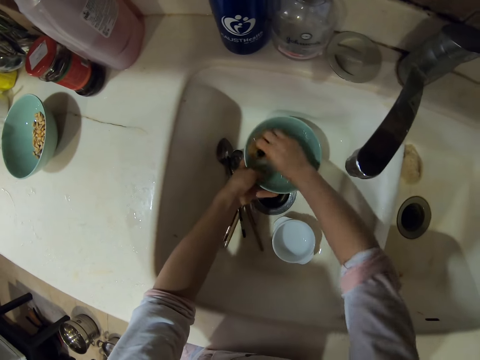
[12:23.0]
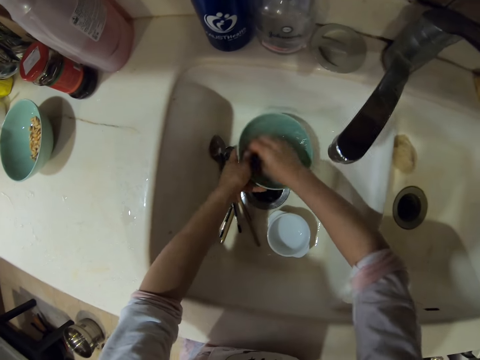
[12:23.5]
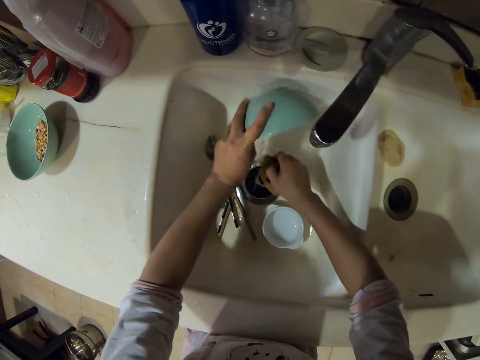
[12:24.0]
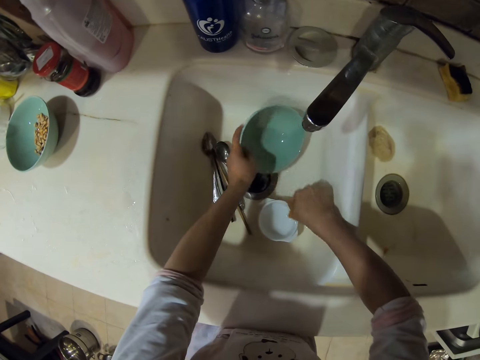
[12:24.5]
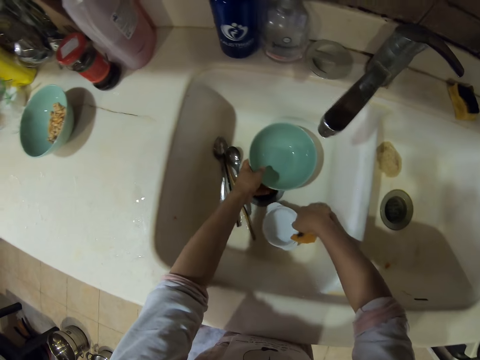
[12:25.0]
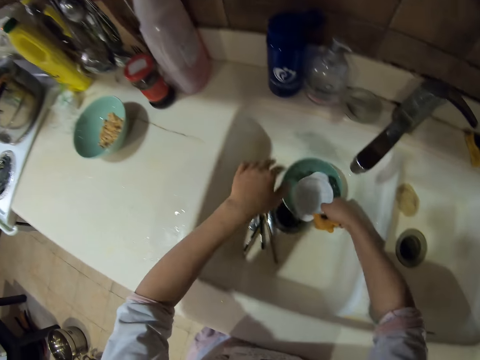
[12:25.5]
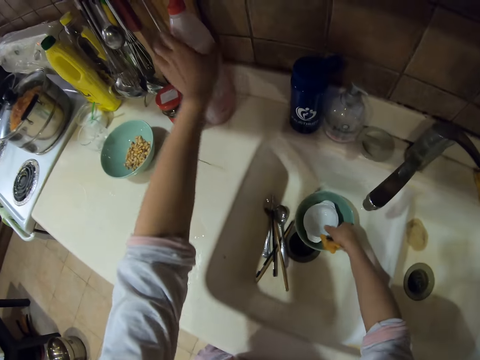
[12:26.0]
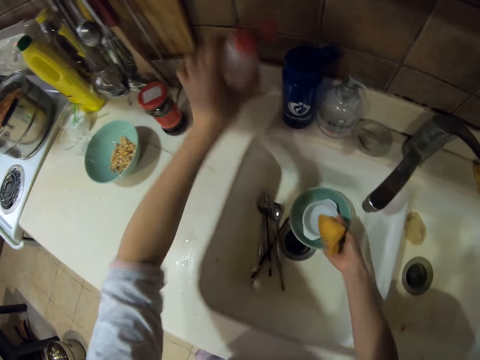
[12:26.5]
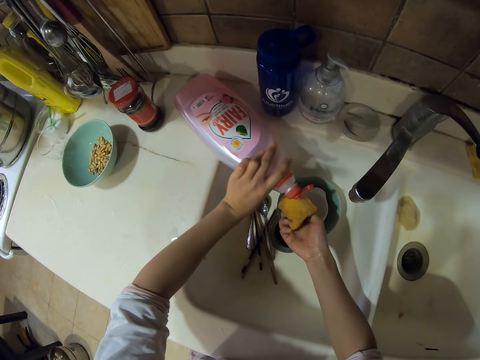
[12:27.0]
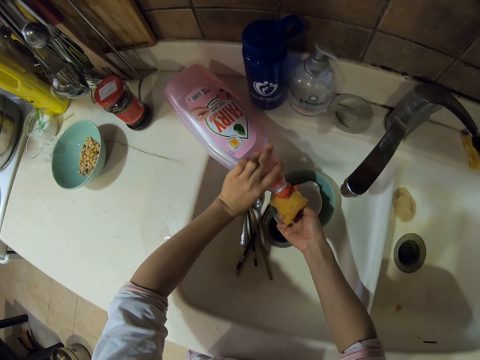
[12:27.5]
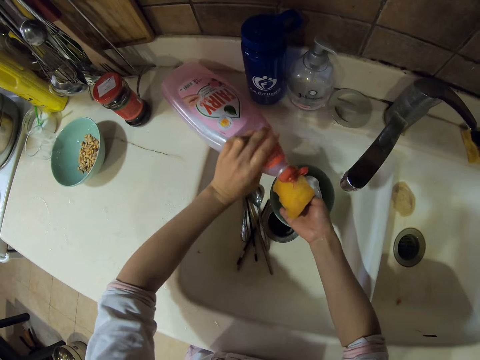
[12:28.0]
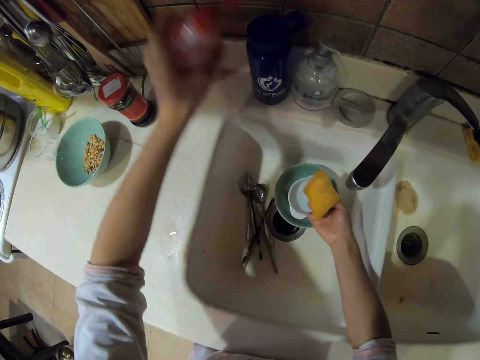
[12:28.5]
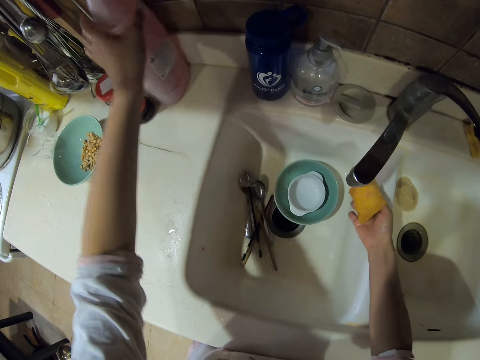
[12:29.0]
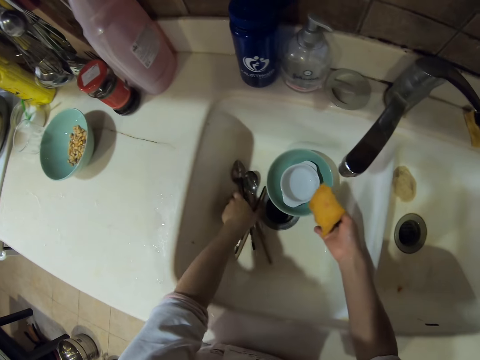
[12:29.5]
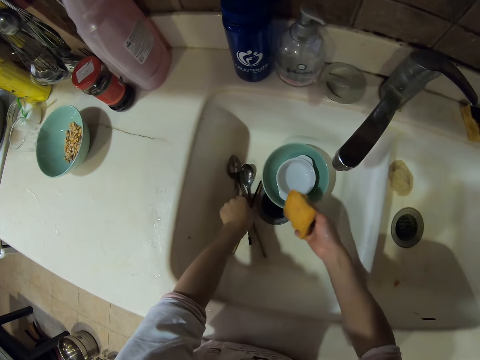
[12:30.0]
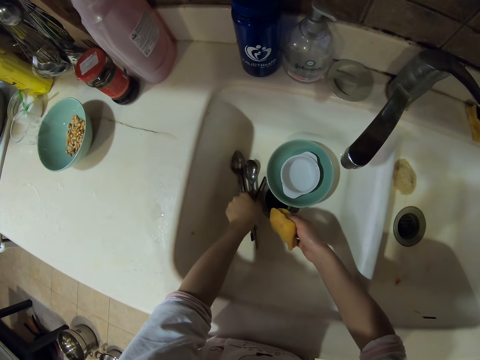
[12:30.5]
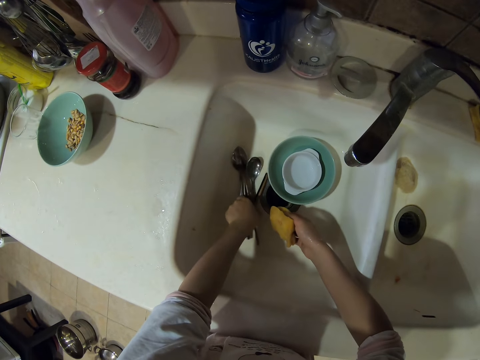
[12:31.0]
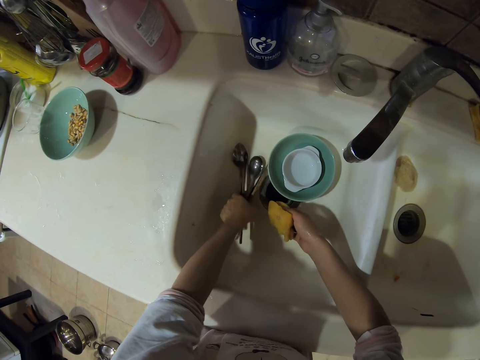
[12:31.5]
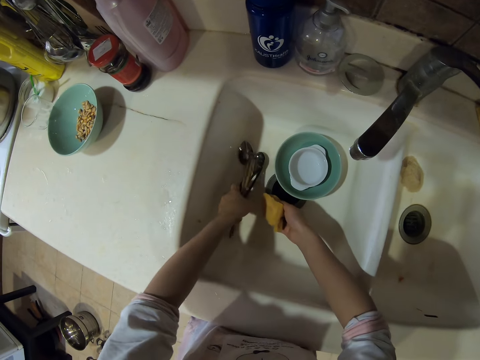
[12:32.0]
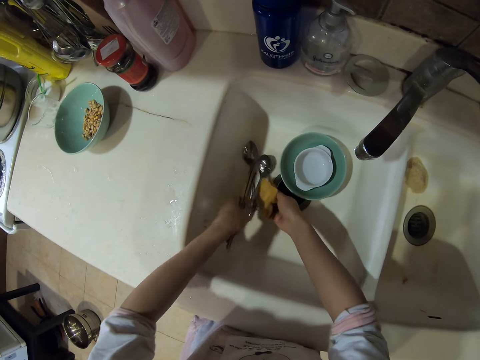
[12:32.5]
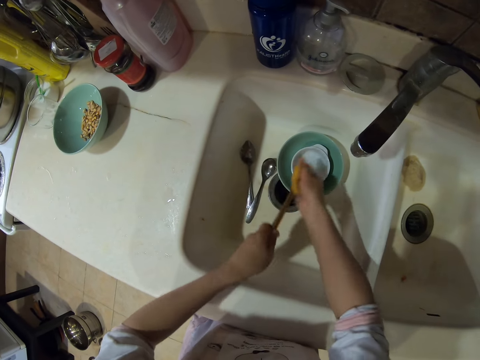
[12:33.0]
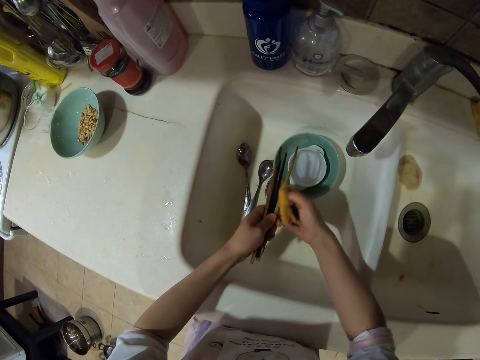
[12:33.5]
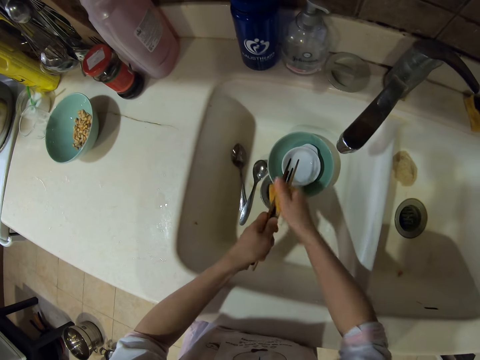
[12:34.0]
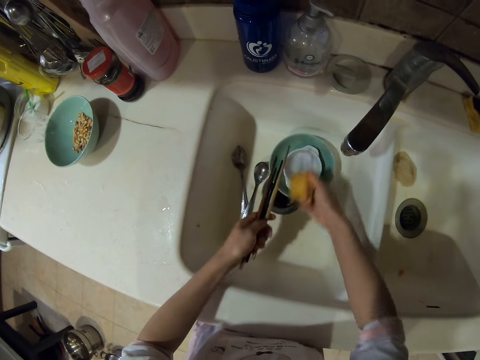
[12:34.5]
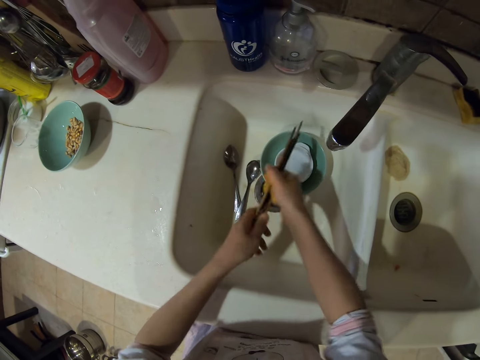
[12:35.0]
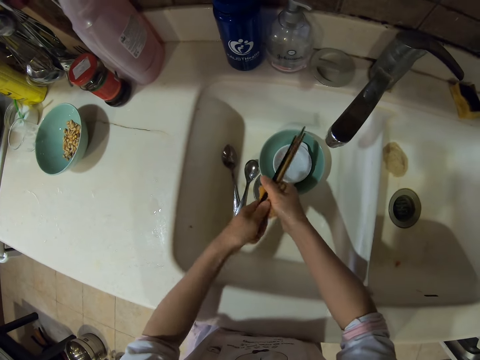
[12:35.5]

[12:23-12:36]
The camera wearer picks the washing soap. They pour soap in the sponge. They return the washing soap. They pick up chopsticks. They wash utensils.

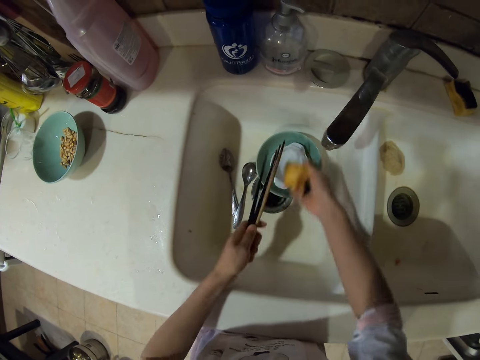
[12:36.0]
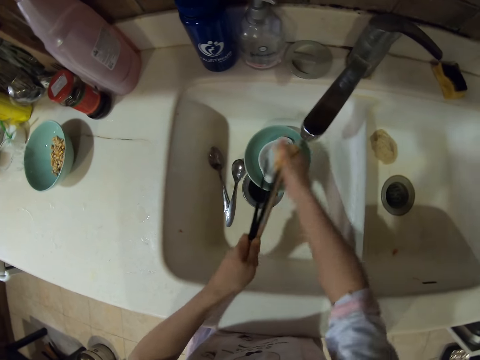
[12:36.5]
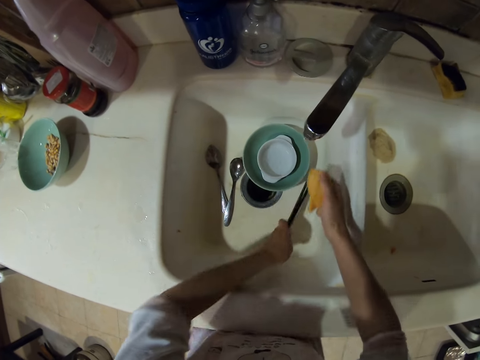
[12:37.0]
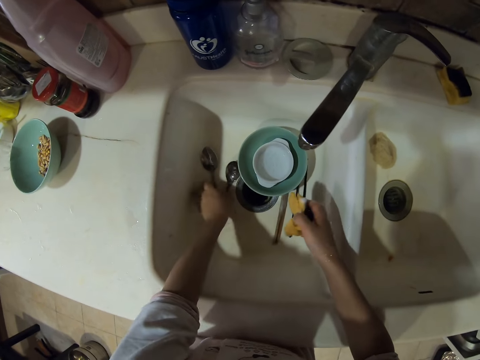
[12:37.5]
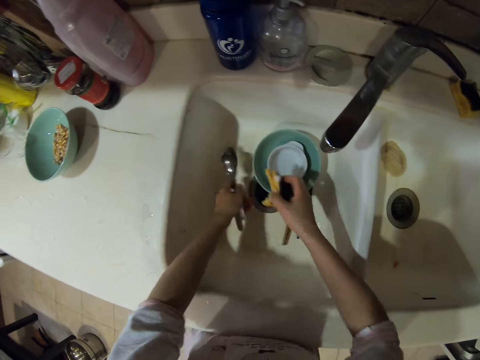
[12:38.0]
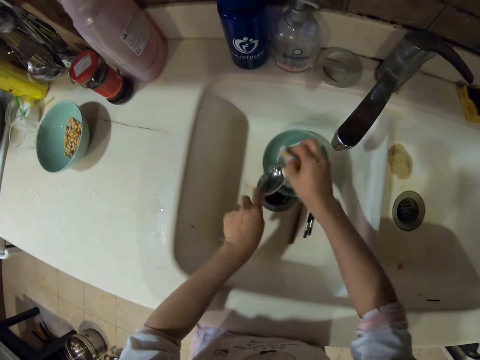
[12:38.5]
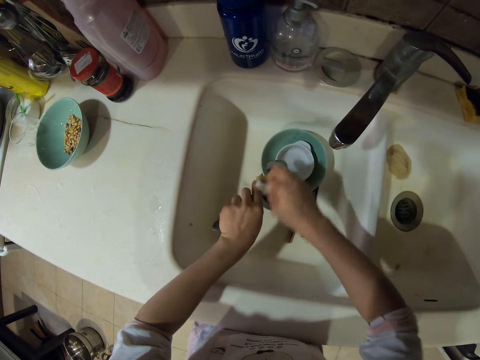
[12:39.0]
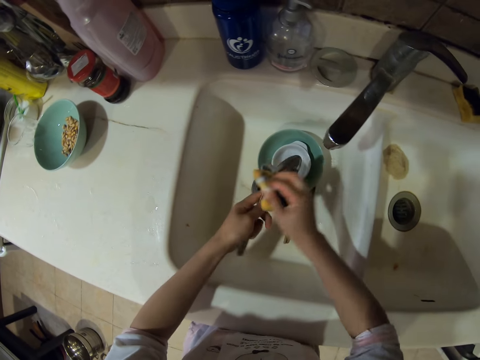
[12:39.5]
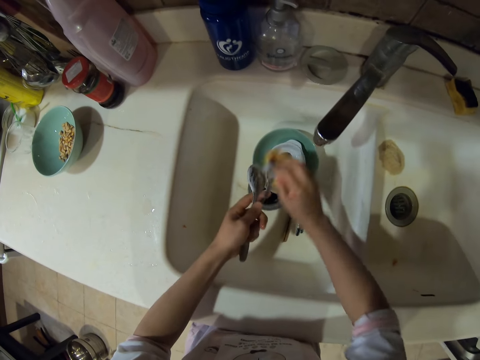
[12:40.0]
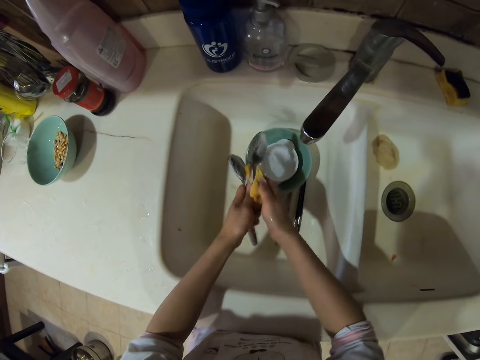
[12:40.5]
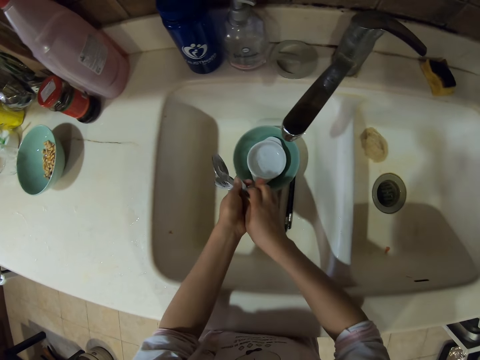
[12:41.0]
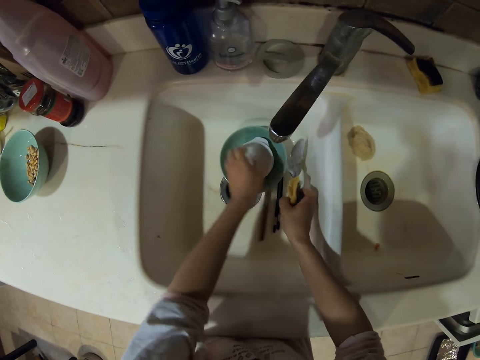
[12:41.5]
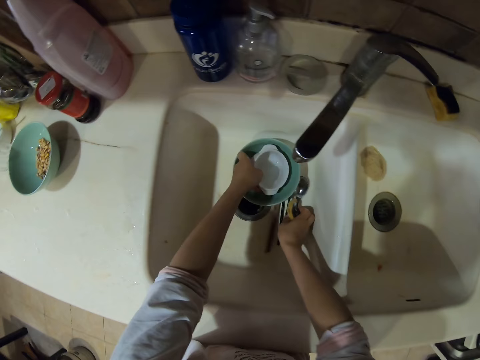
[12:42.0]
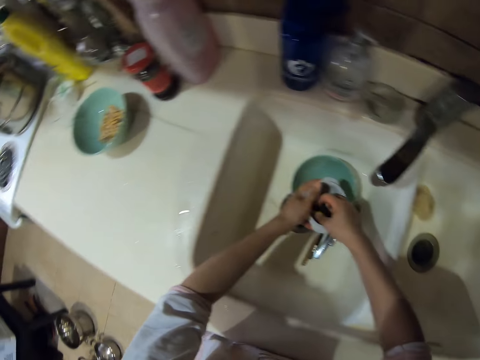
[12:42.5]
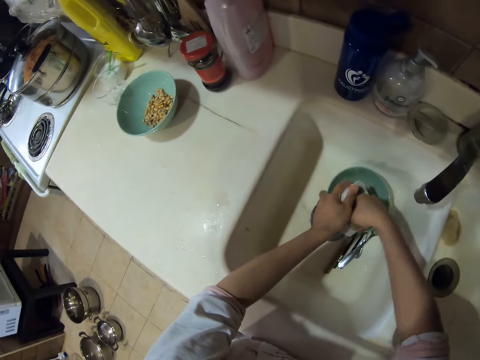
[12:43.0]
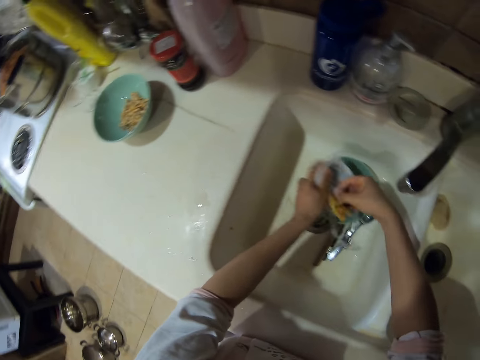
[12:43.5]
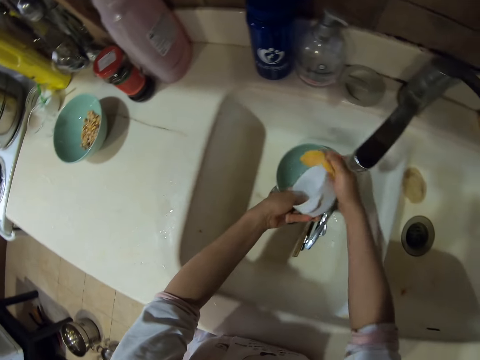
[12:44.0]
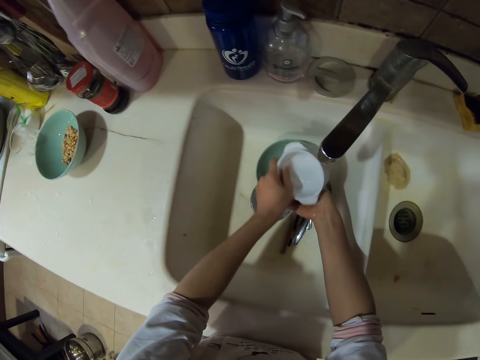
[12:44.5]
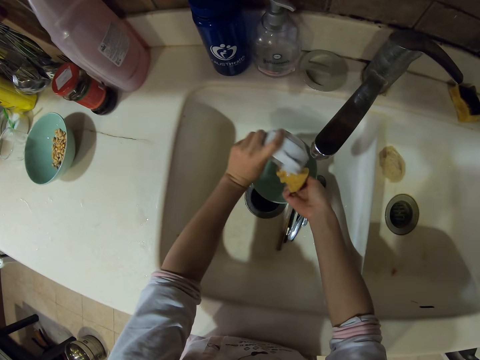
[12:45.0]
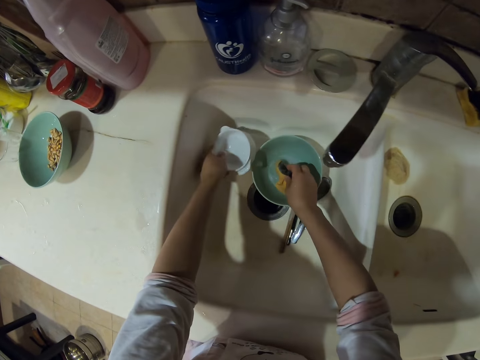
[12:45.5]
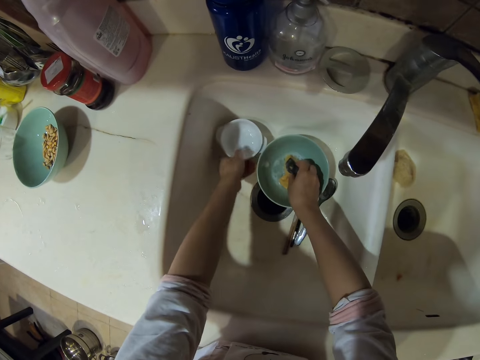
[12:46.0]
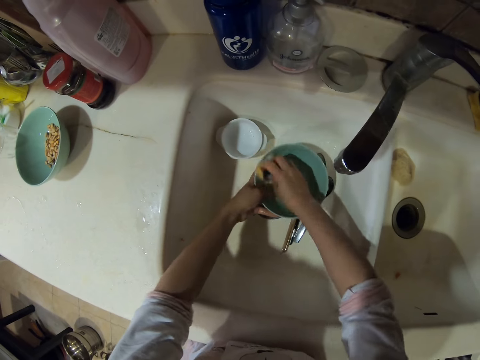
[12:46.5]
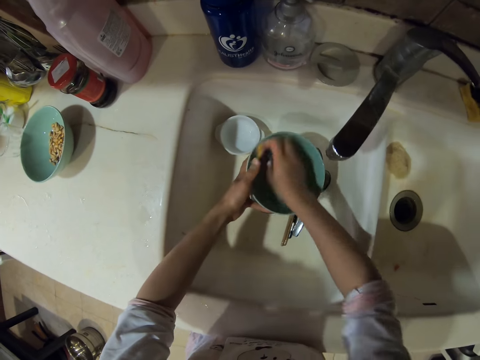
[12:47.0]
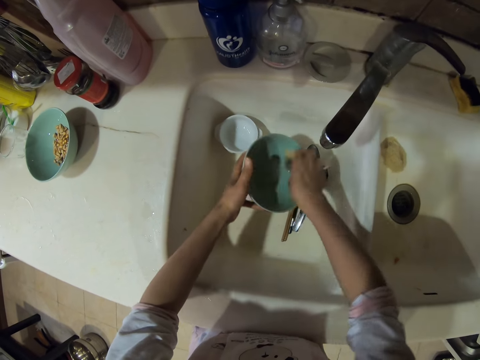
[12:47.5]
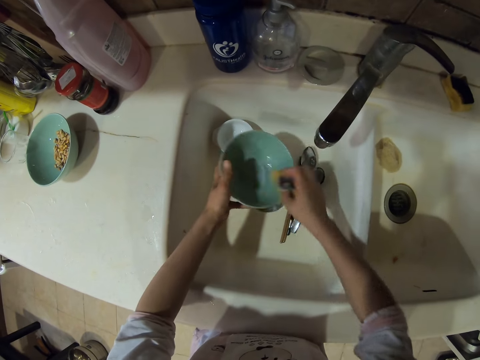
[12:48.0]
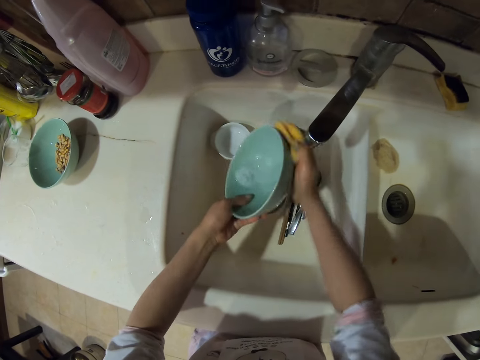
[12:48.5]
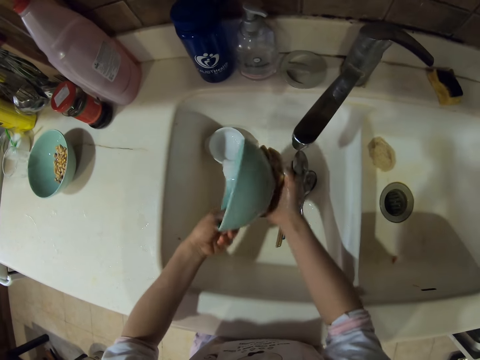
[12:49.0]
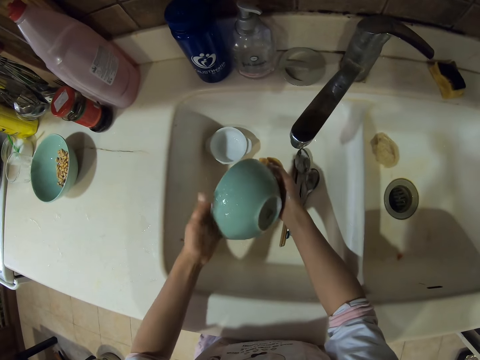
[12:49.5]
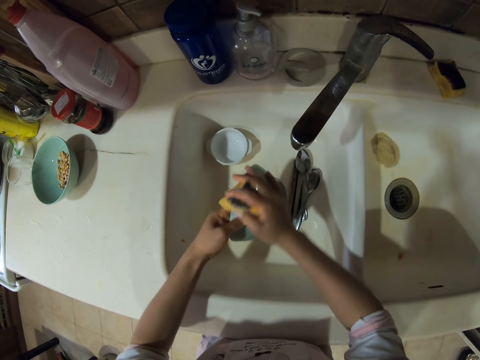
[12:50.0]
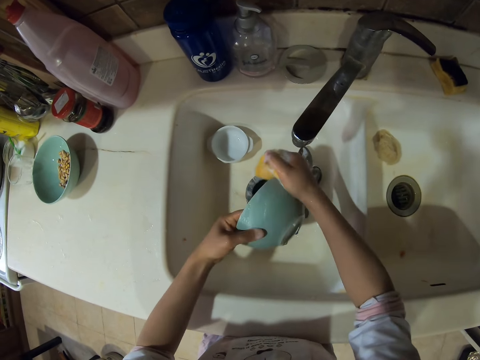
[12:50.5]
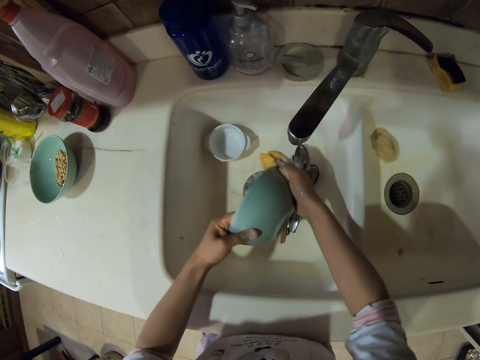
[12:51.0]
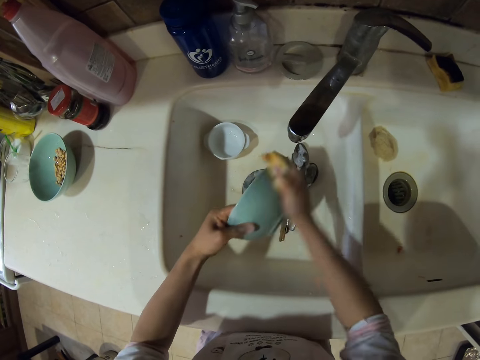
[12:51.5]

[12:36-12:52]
The camera wearer washes the chopsticks. They put down the chopsticks. They pick the spoons. They wash the spoon. They put down the spoon. They pick a bowl. They wash the bowl. They wash the bowl again.
